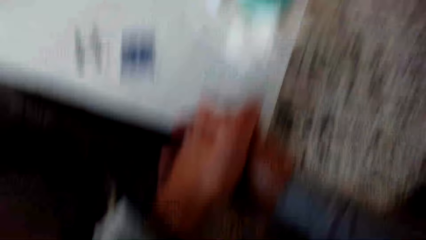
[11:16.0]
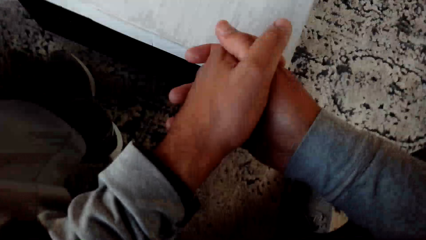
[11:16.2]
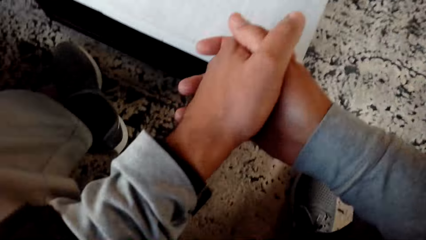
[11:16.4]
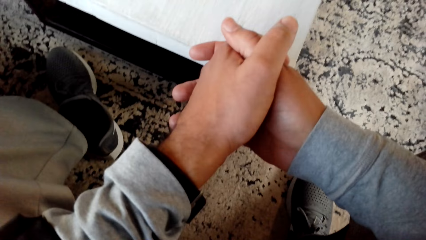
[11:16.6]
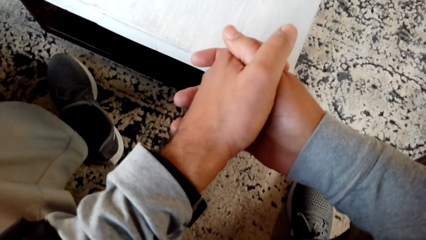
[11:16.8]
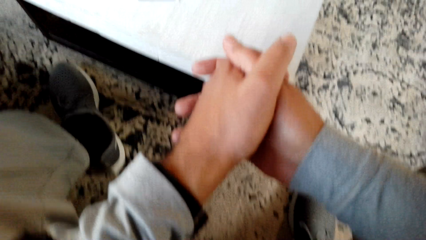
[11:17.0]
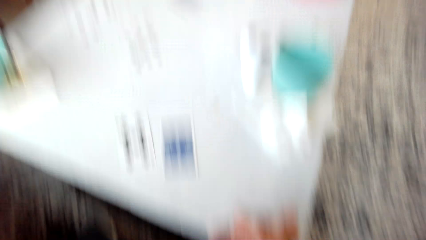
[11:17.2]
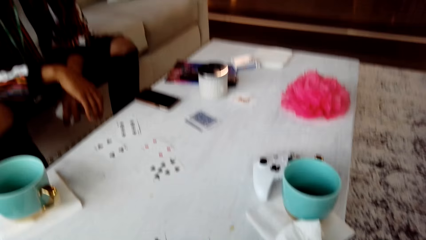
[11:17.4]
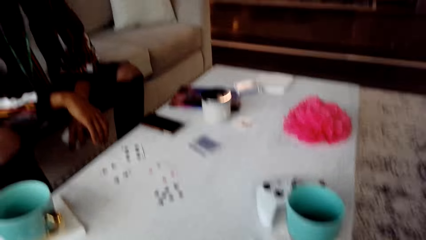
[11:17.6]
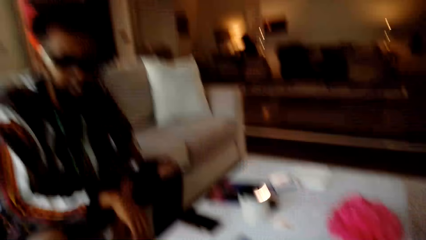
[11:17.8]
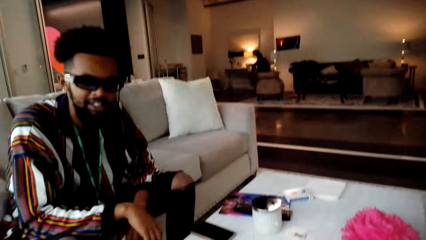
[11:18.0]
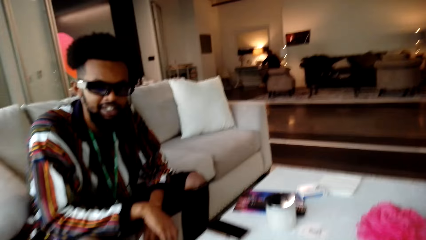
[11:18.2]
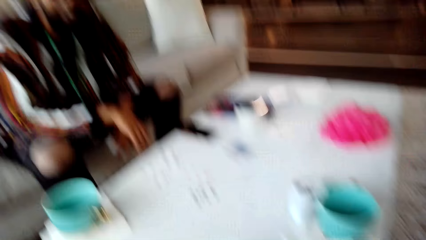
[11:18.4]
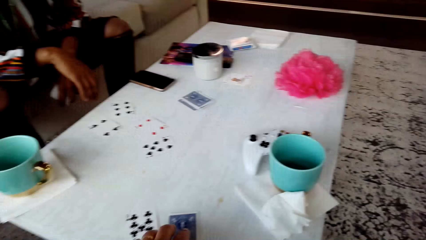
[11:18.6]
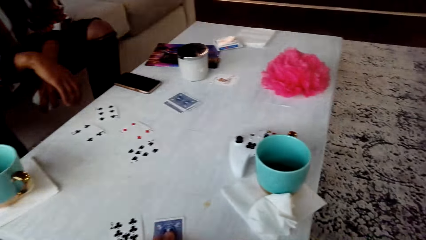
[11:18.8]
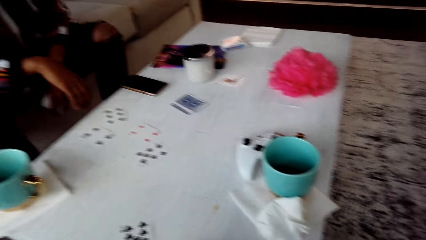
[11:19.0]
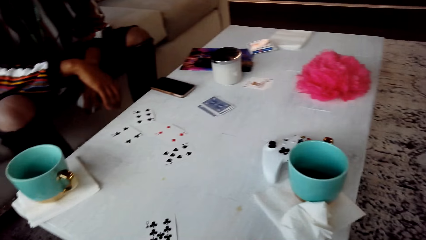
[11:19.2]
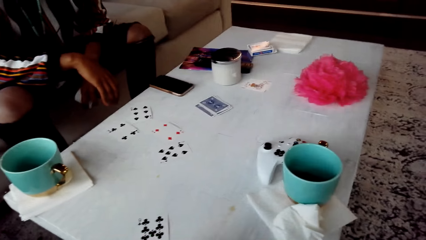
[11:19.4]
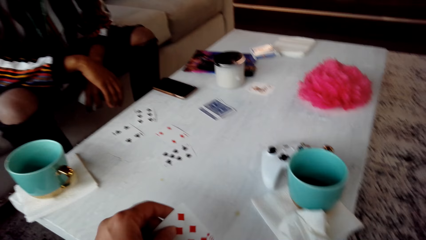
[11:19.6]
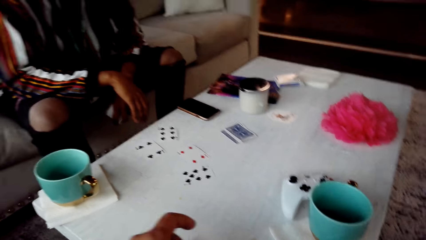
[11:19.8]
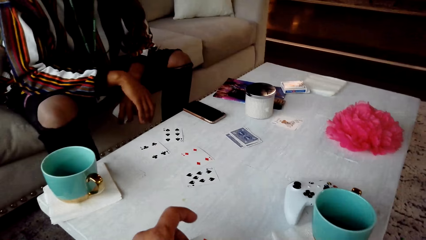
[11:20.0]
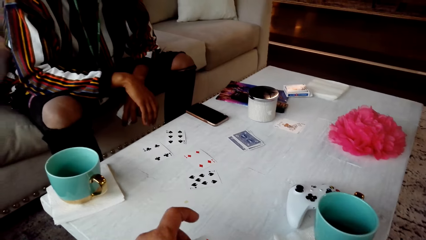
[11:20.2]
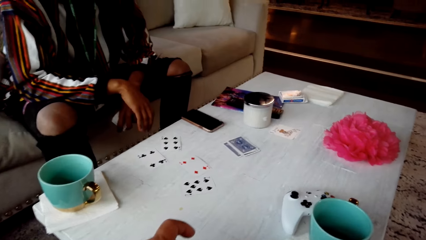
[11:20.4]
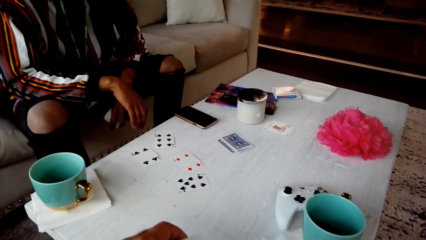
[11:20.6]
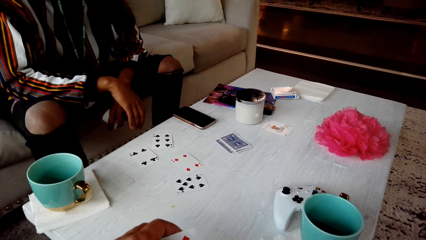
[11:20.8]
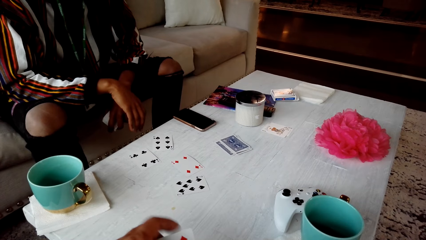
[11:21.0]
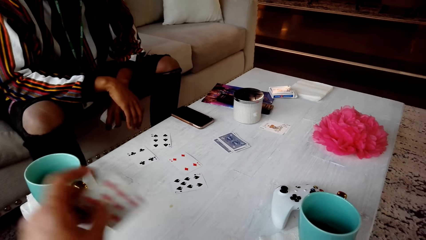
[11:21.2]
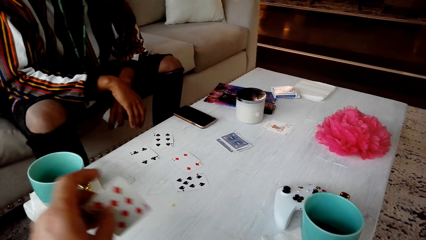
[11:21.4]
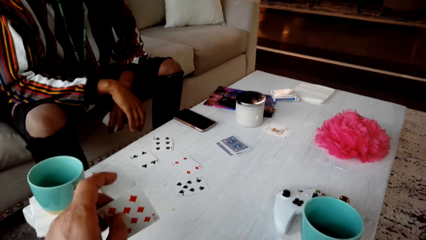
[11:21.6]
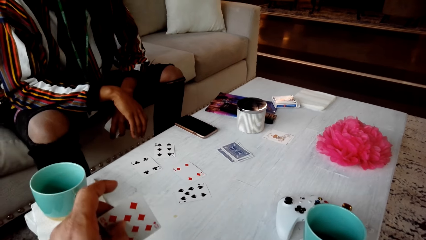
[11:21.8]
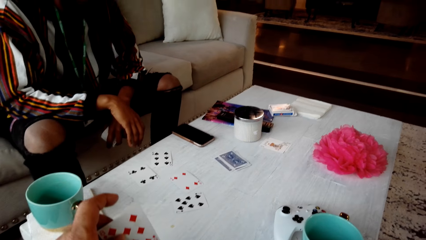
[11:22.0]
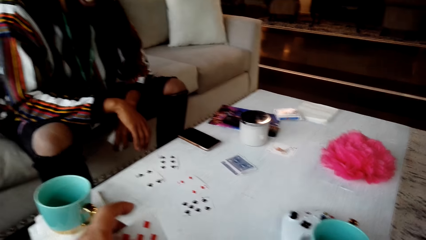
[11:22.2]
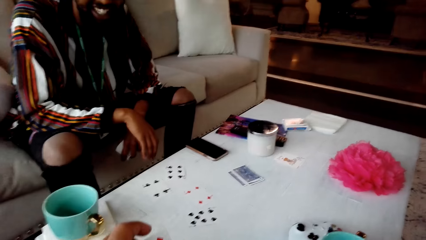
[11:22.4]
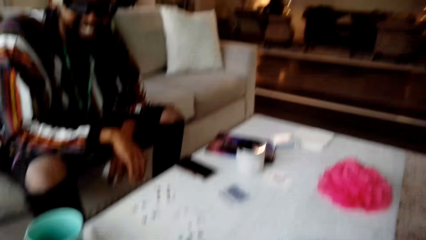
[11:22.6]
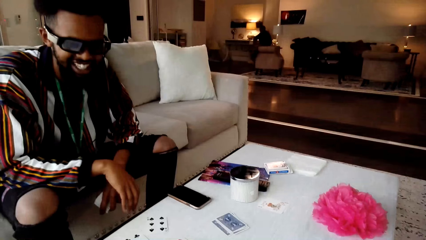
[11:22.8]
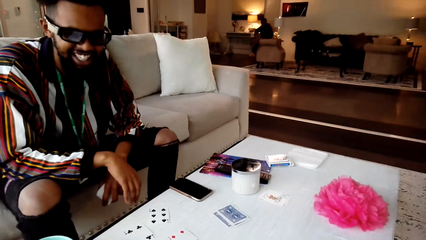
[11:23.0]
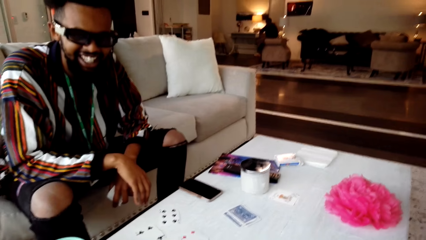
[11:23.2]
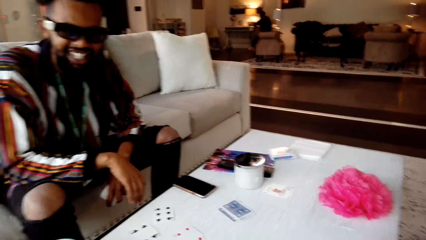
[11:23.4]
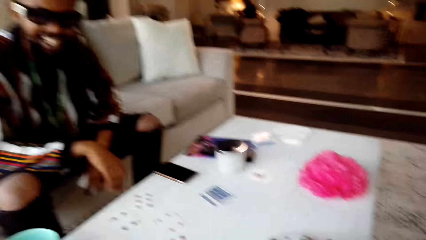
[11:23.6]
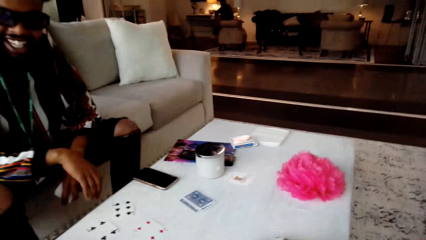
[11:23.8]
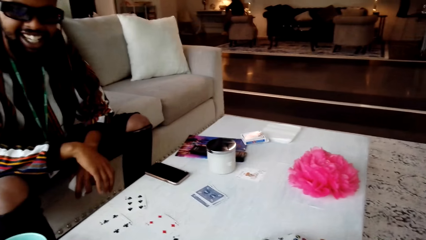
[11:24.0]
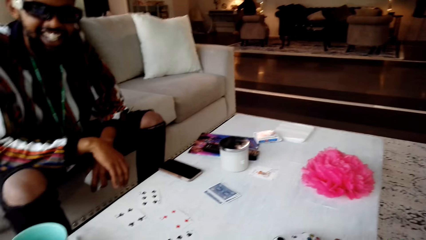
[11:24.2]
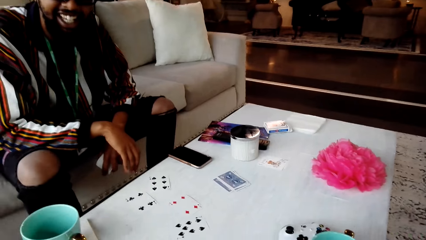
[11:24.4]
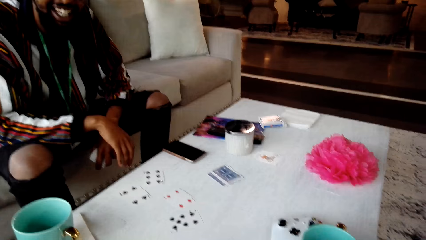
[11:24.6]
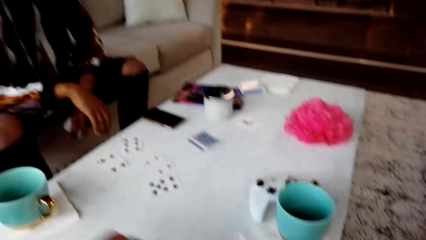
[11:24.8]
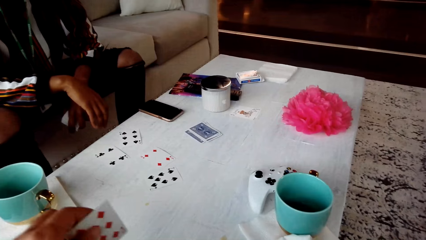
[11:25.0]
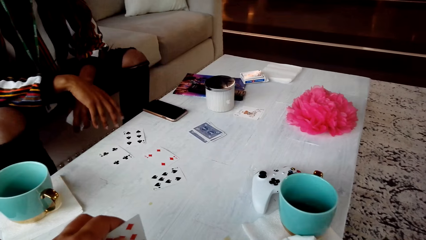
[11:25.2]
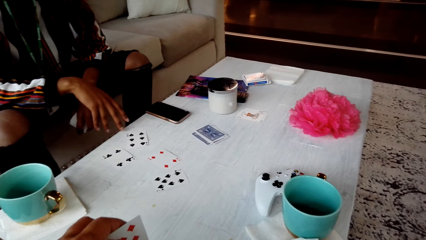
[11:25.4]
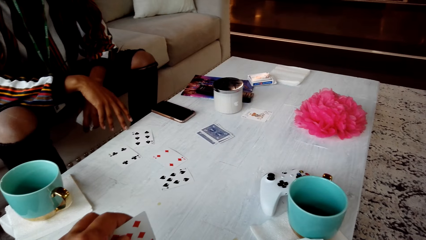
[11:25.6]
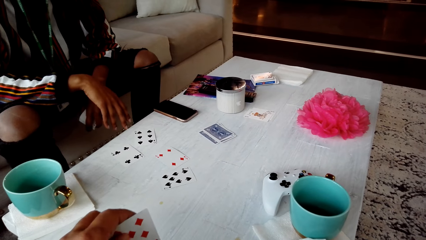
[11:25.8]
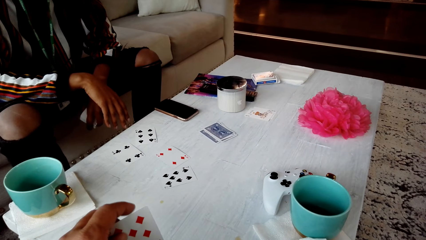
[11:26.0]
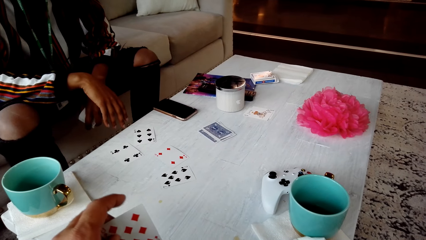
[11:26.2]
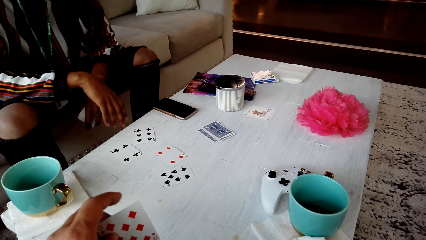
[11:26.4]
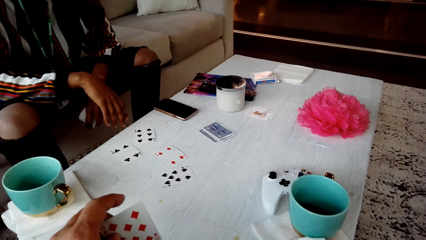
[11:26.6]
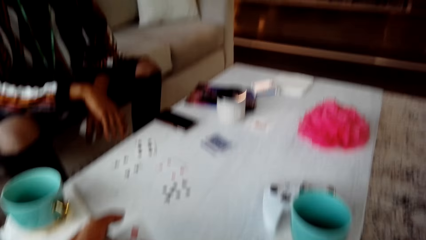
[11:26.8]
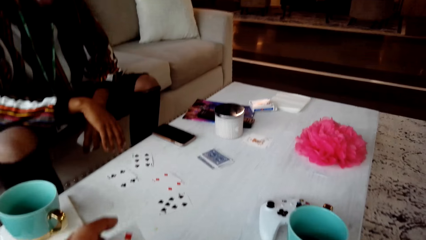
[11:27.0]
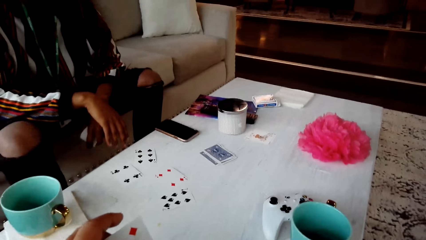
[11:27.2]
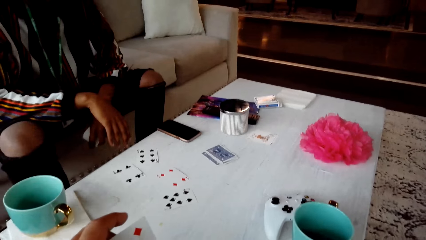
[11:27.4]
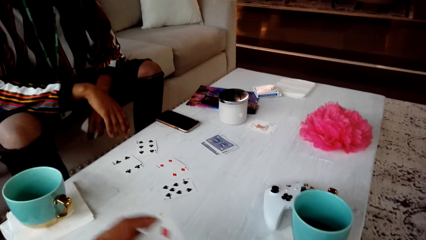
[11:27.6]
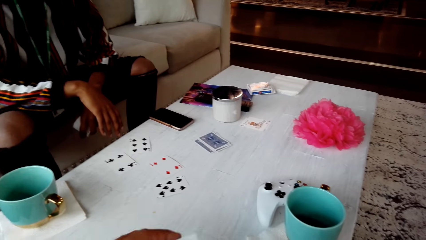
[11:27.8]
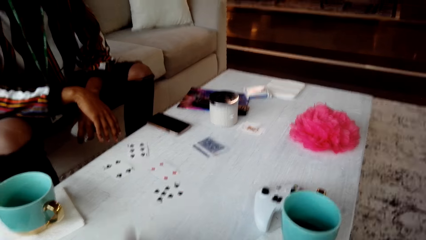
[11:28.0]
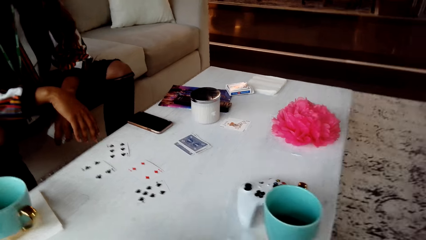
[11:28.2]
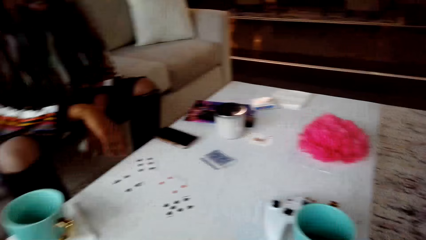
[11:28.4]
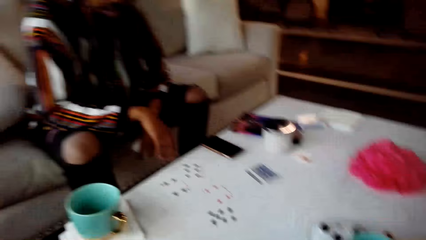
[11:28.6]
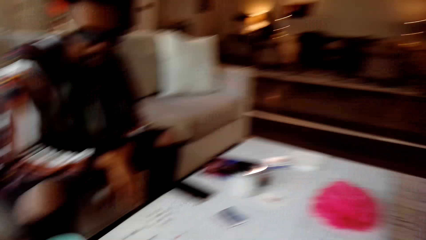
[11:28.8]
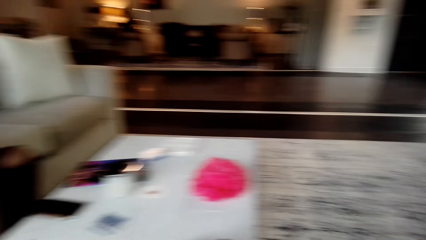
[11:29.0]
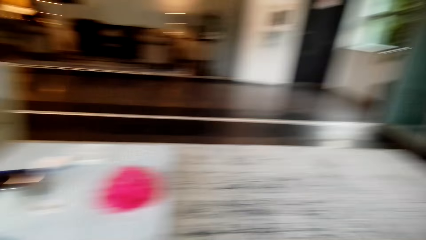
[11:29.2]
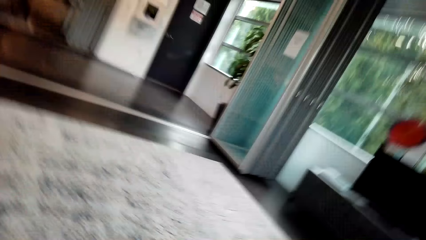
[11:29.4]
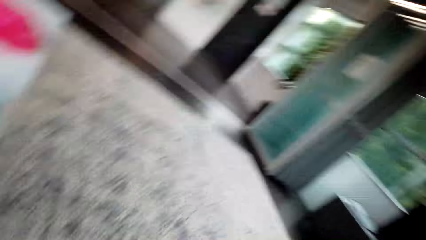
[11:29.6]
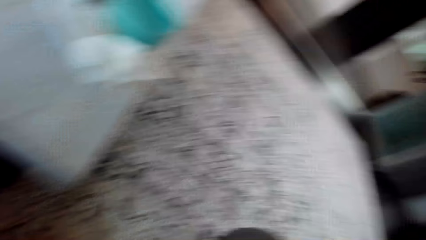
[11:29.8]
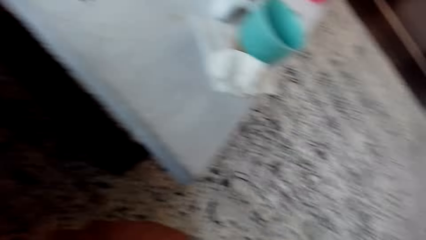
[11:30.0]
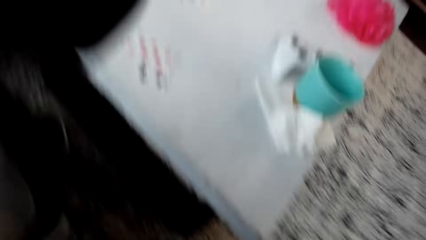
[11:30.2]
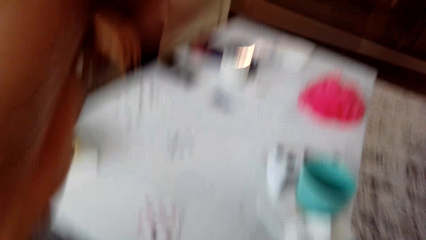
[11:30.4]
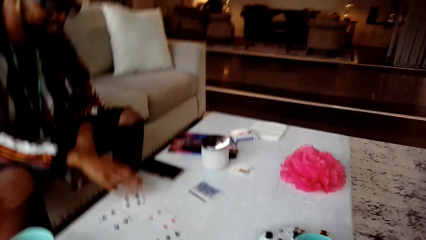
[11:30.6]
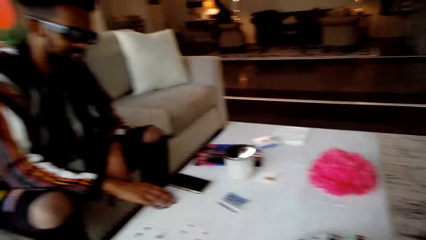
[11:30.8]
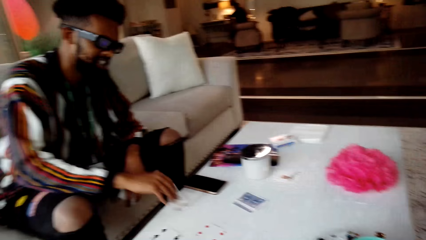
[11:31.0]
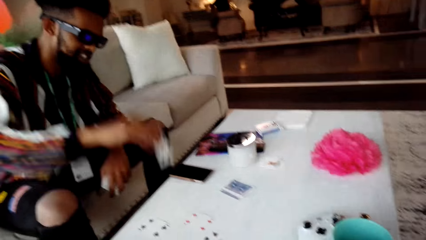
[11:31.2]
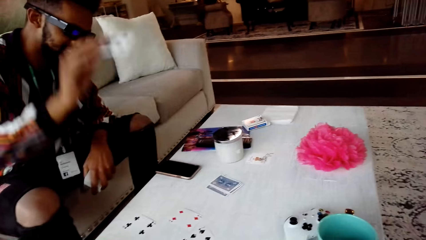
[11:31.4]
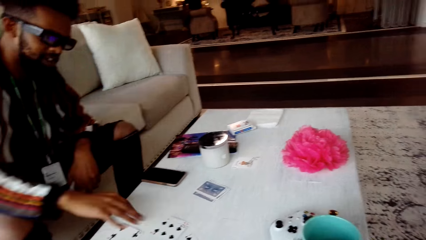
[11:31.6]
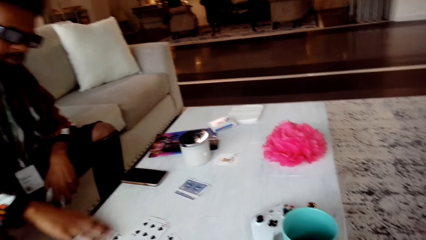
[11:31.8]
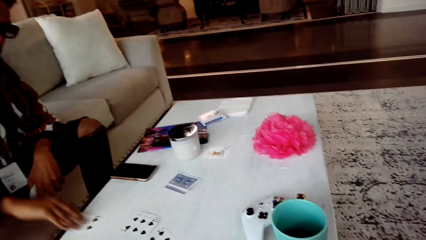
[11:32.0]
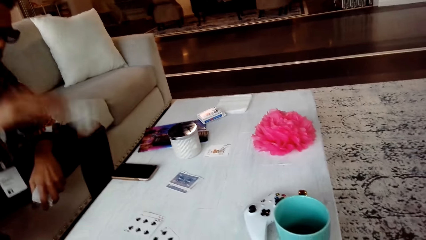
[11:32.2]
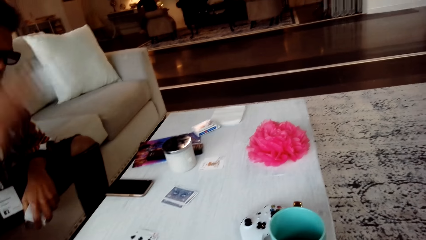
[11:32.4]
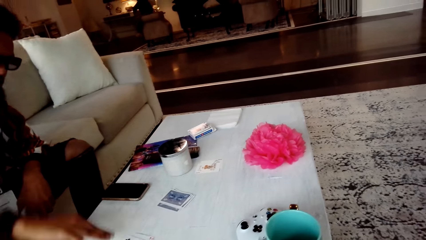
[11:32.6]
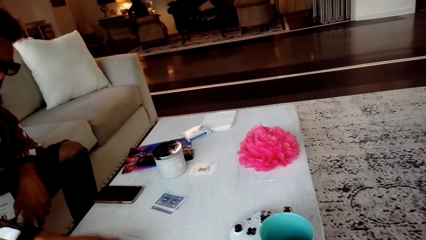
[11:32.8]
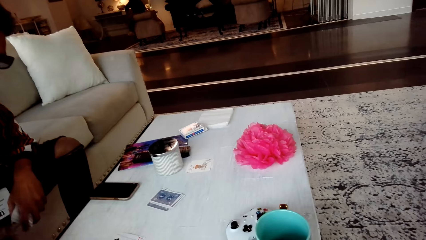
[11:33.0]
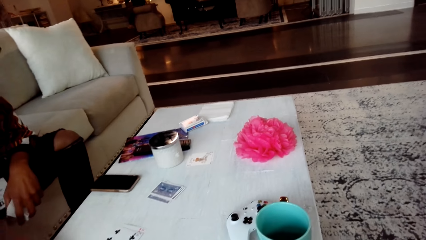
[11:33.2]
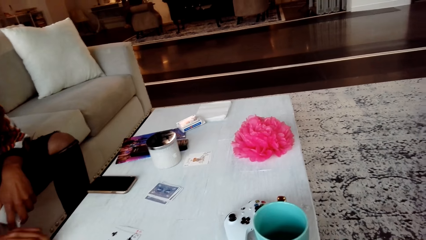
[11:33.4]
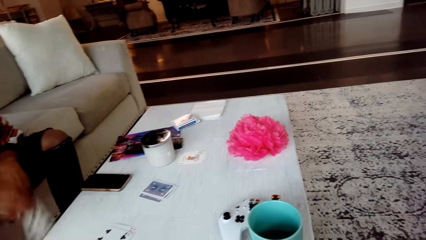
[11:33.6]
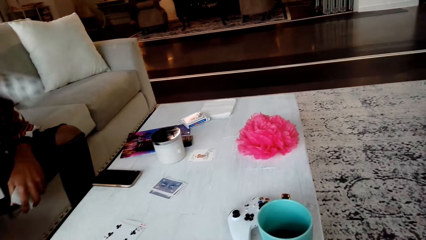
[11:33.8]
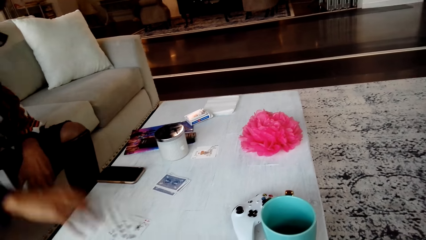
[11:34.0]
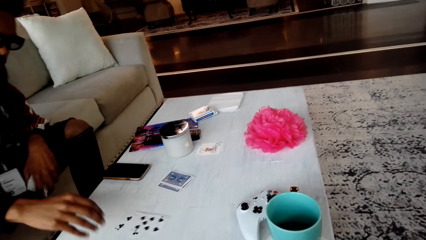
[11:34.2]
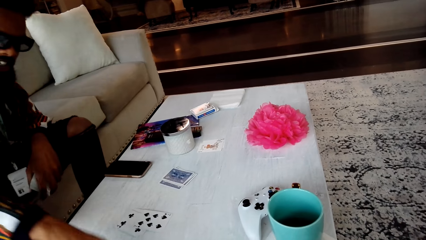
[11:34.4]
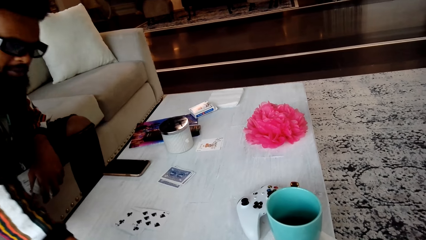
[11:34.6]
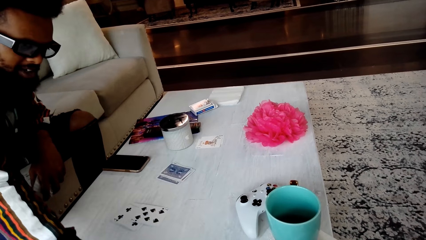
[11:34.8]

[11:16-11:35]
The camera wearer looks around the room, holds hands, and converses with the man. They pick the card from the table. The man responds to the camera wearer. The camera wearer looks around the room. The man drops the cards on the table.
